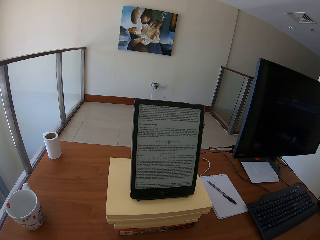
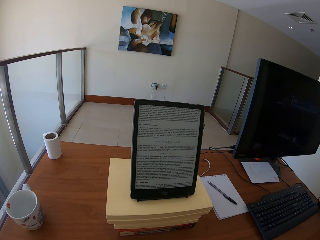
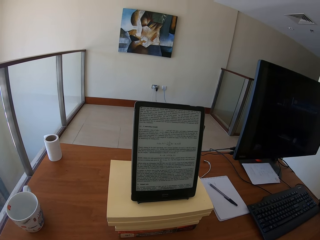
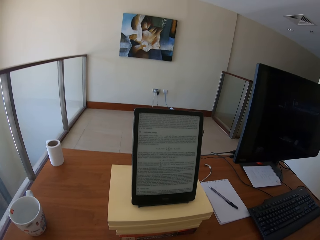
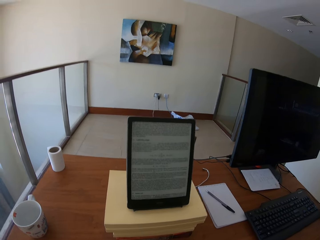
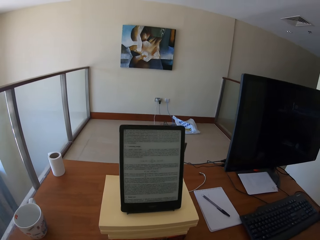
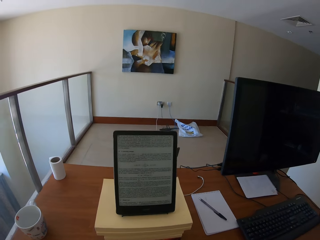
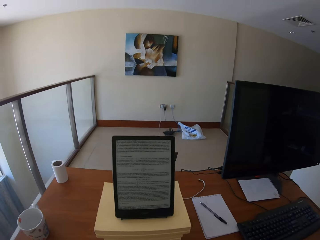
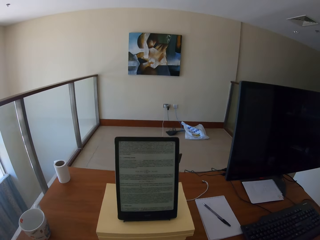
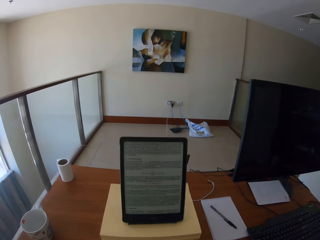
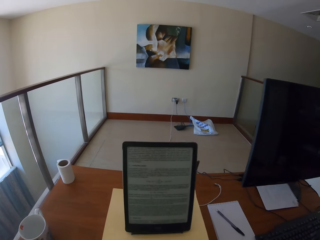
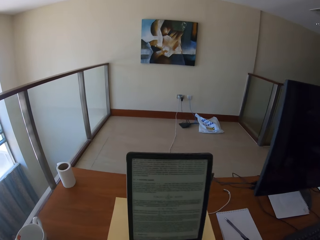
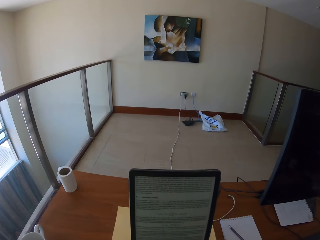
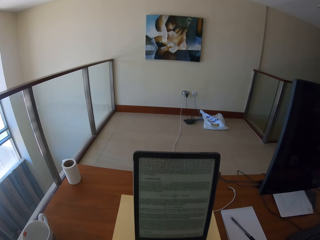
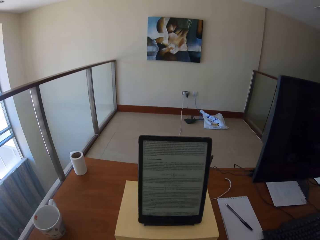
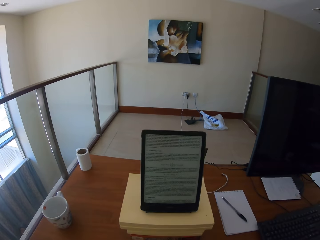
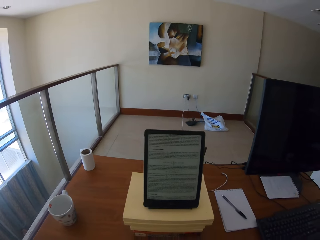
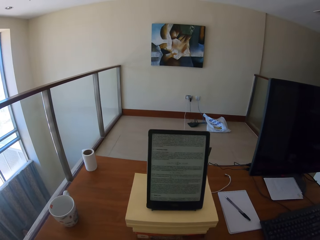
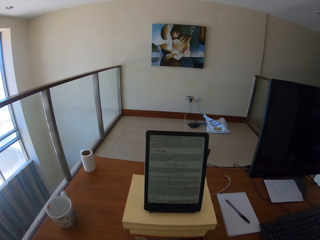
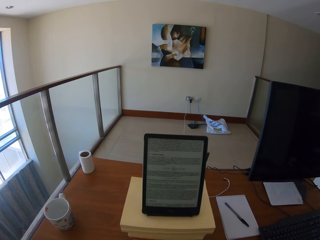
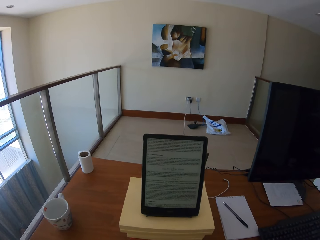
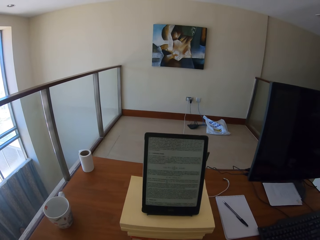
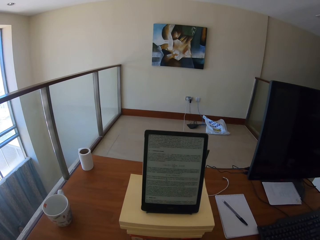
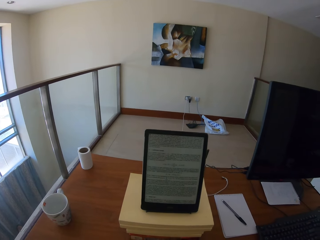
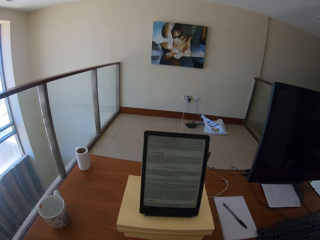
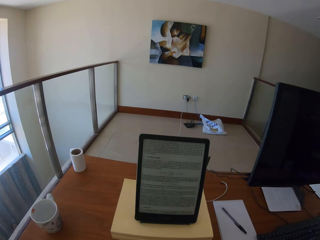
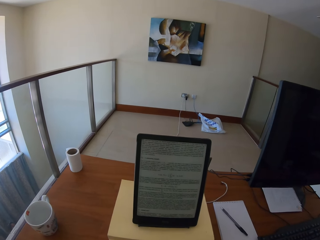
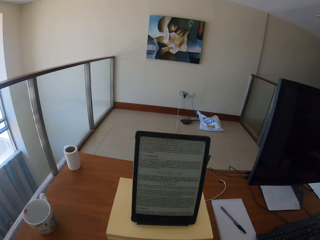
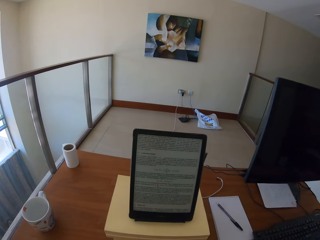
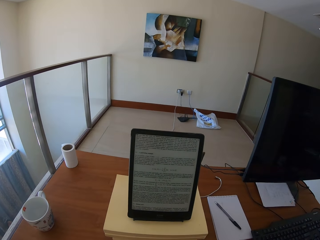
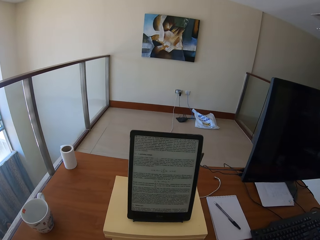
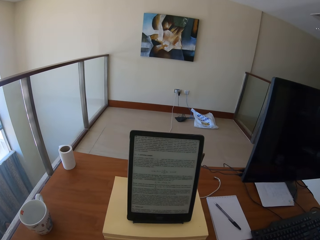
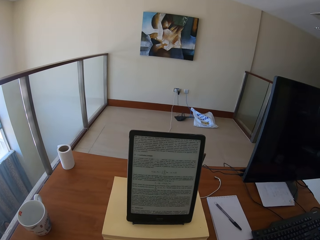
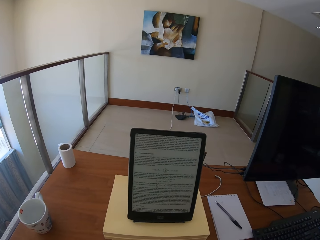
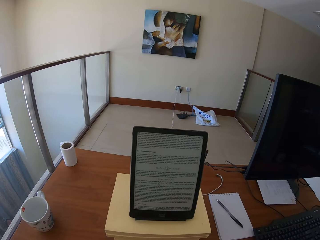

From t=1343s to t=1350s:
The camera wearer moves on the seat.

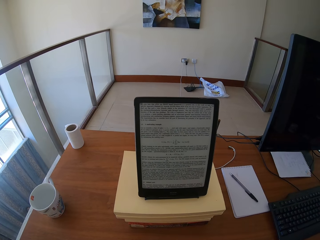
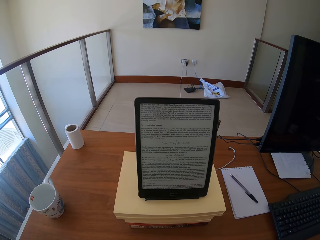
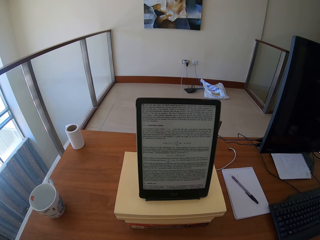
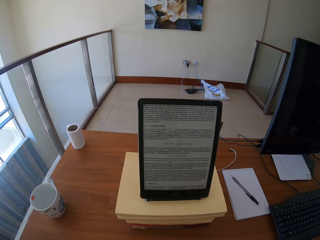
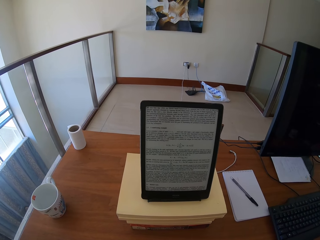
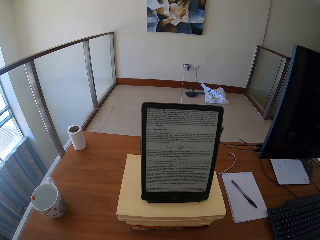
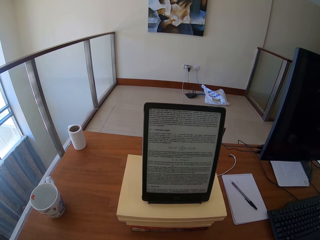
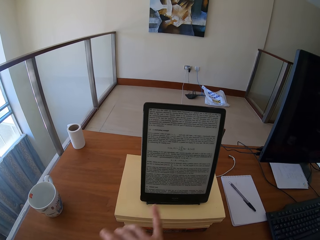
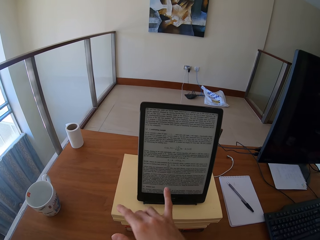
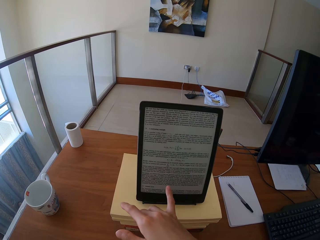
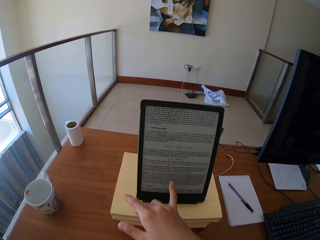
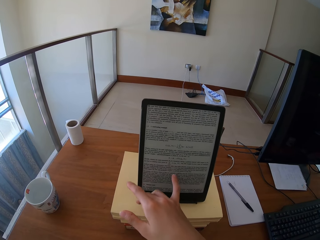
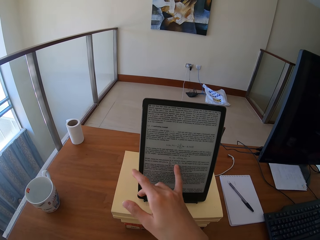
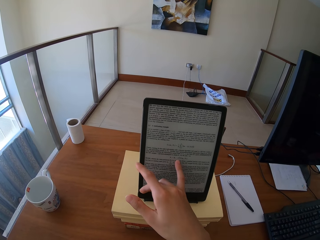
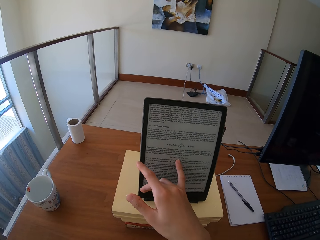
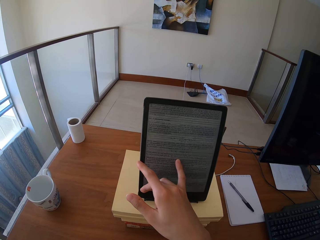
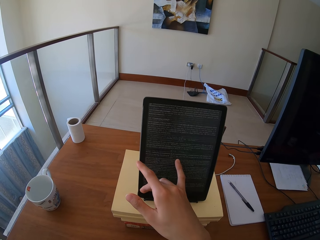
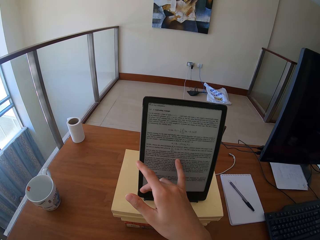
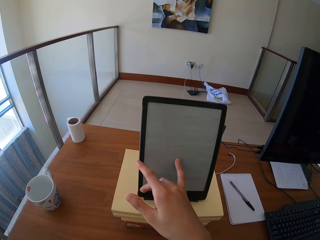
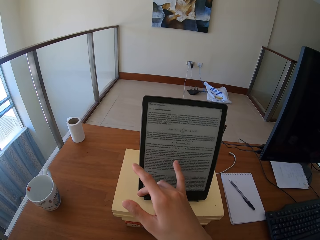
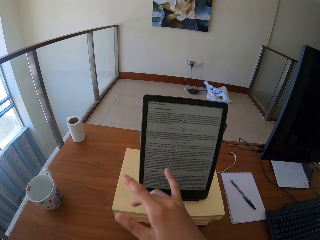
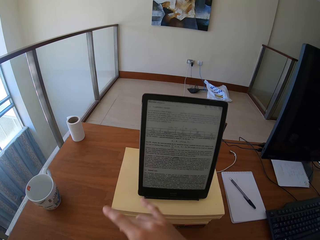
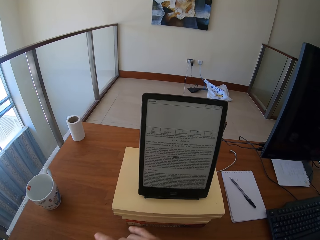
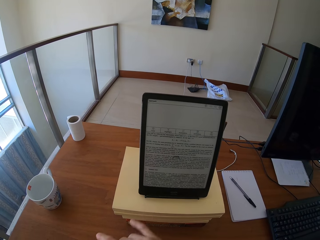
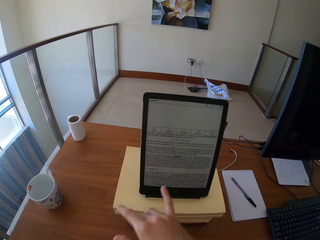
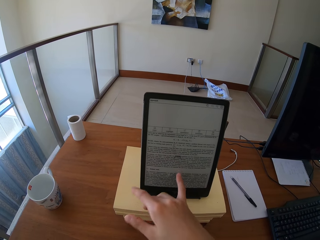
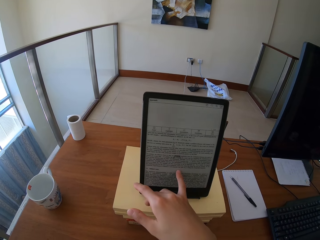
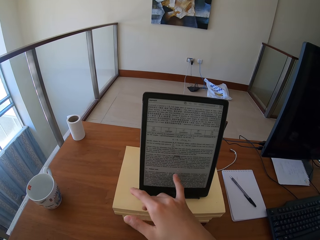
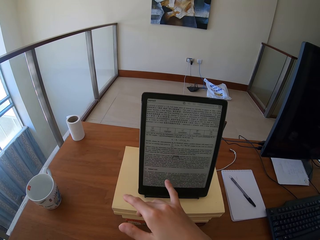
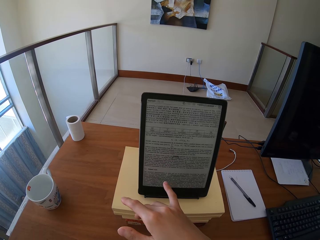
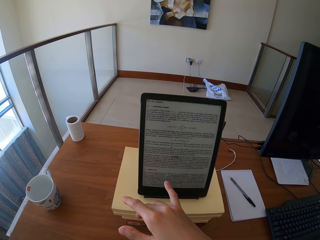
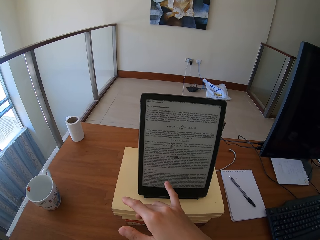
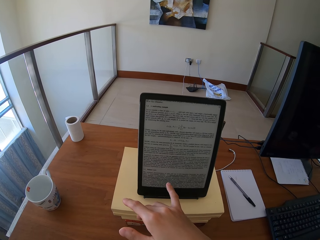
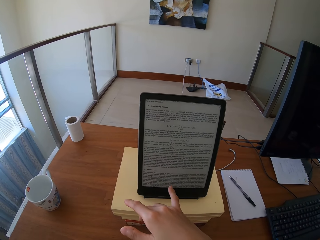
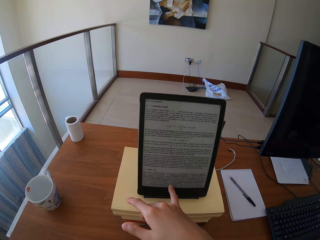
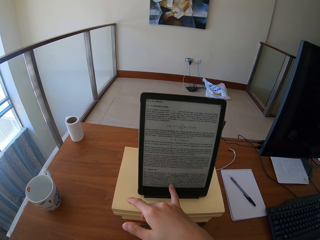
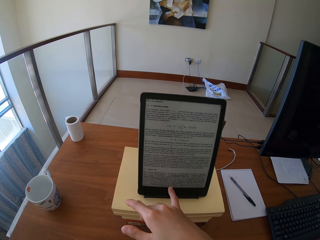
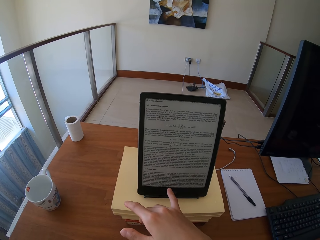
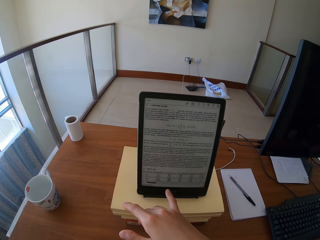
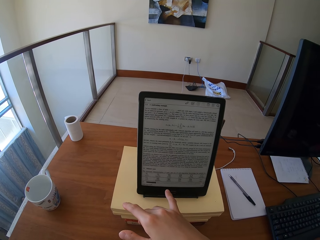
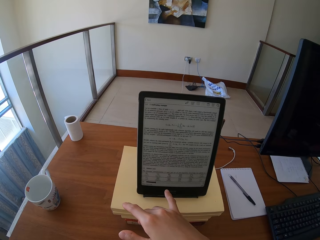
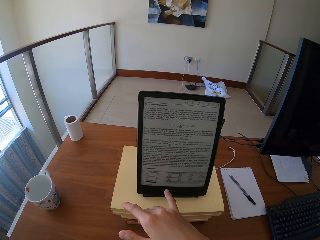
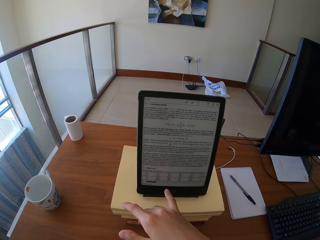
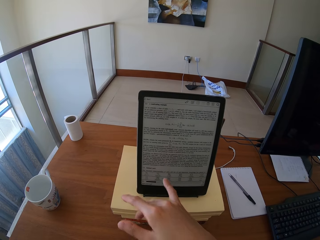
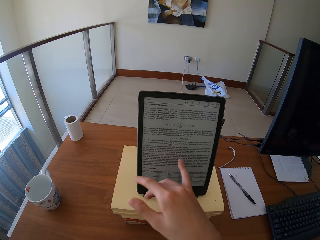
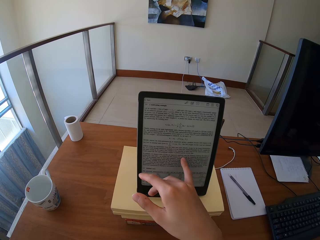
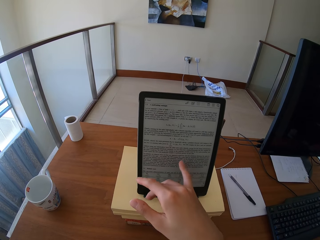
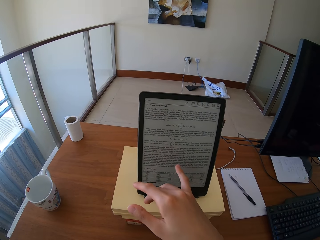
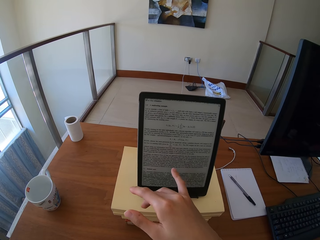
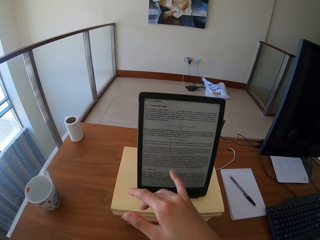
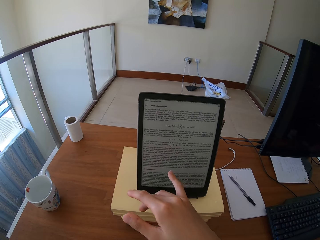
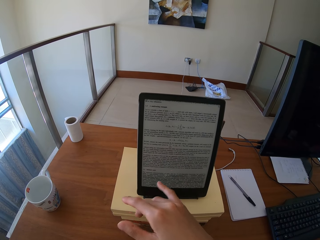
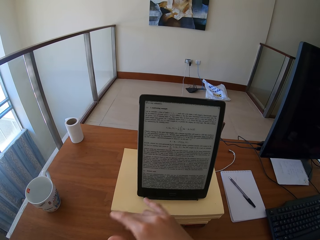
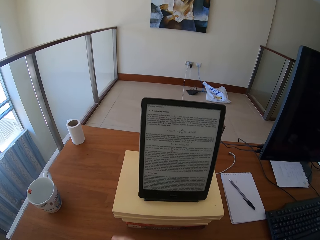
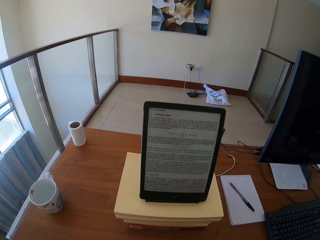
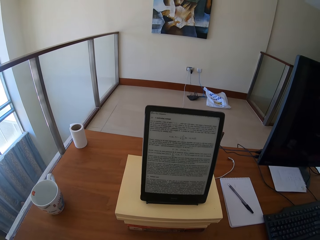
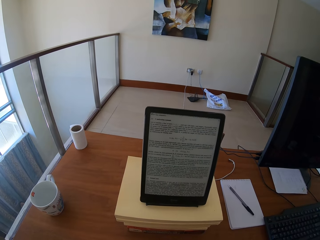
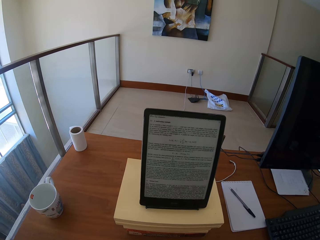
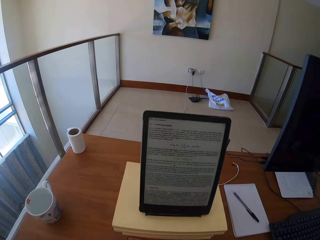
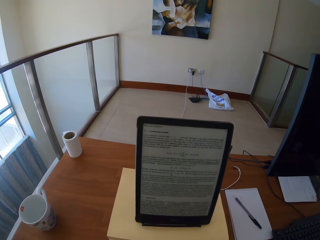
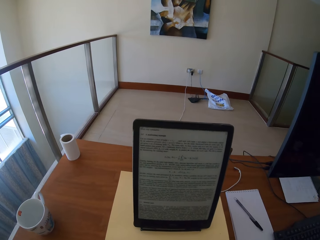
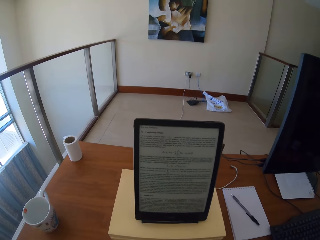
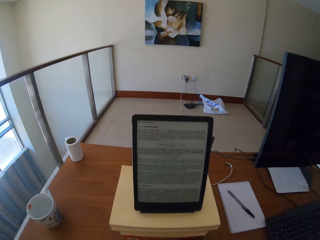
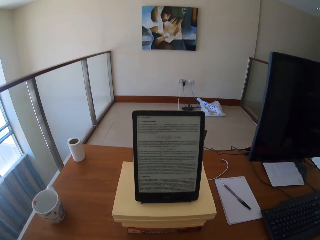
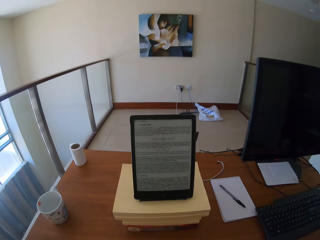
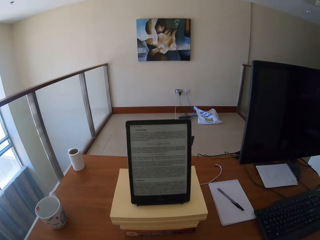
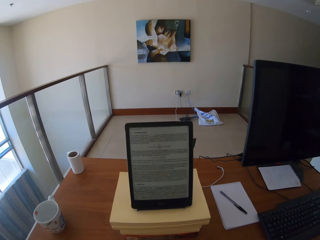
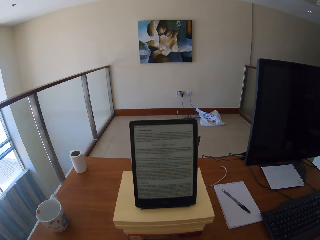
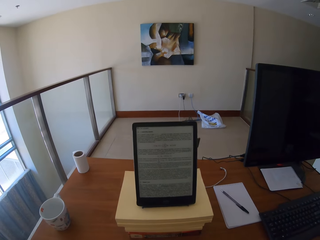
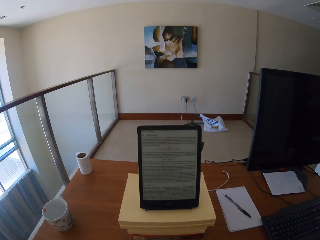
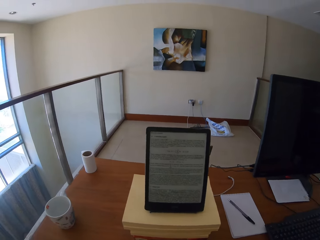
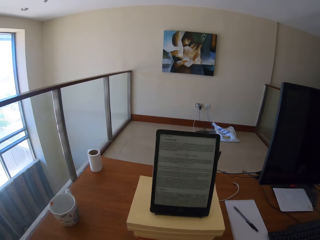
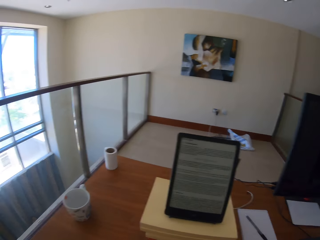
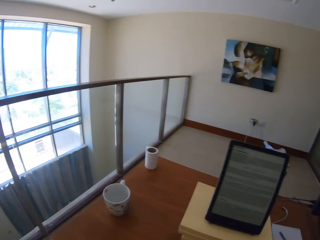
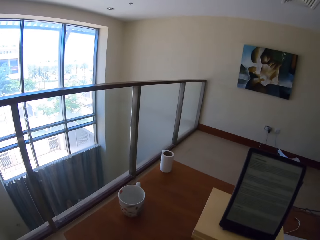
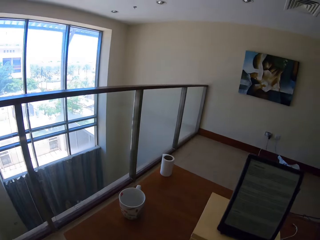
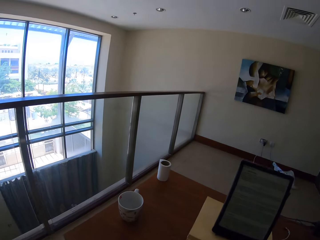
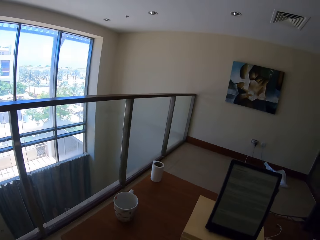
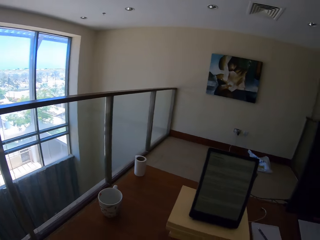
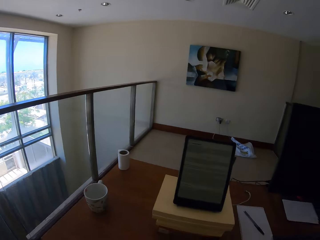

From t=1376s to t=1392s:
The camera wearer points at the tablet. They operate an iPad. They look at the iPad. They look aside.
